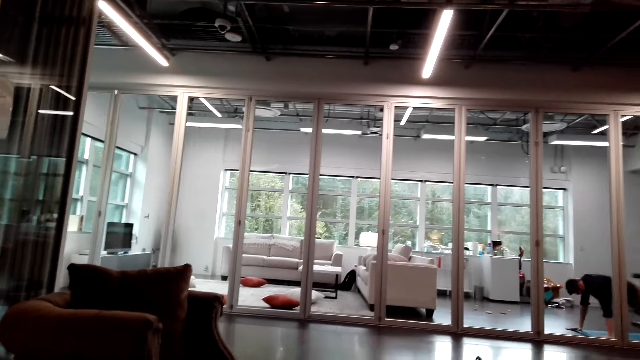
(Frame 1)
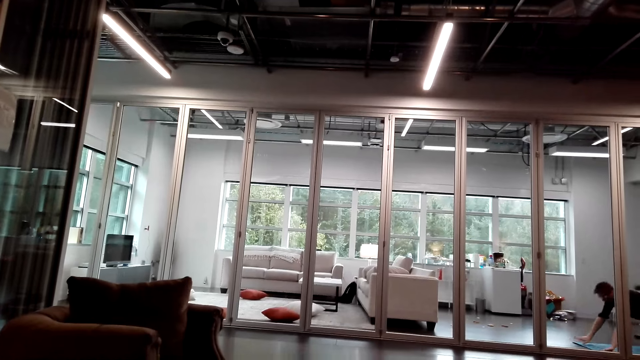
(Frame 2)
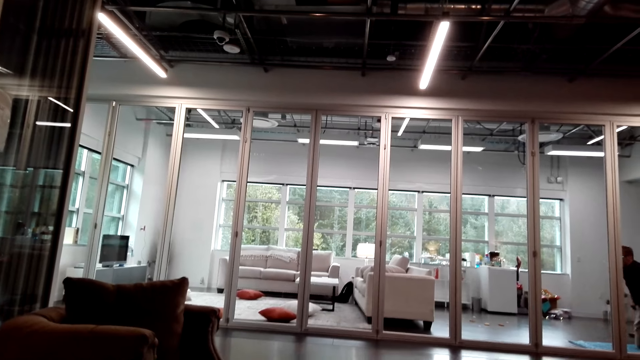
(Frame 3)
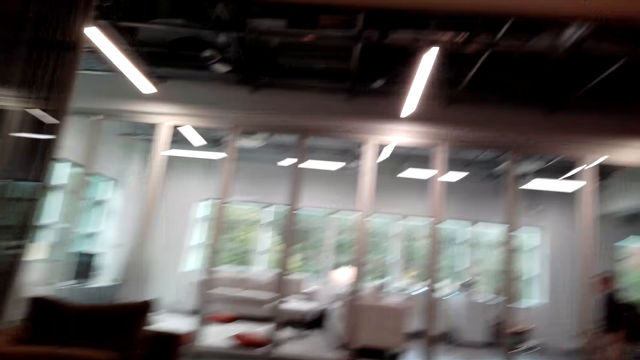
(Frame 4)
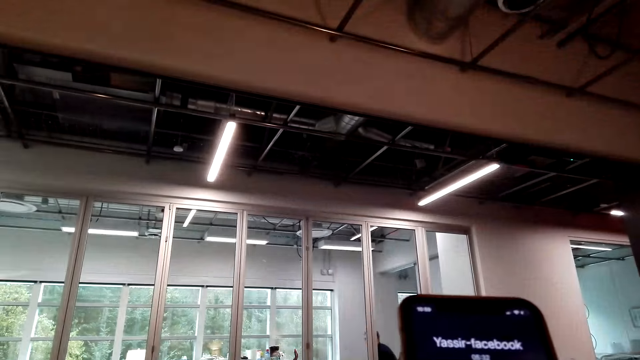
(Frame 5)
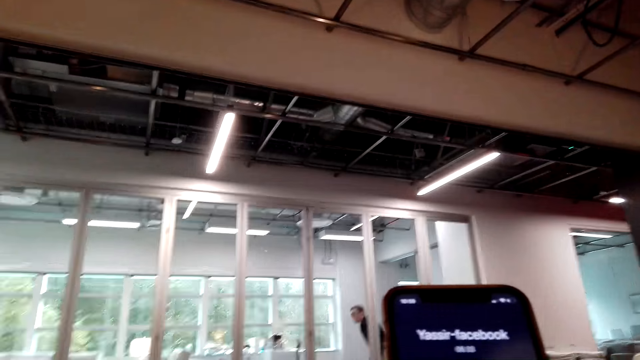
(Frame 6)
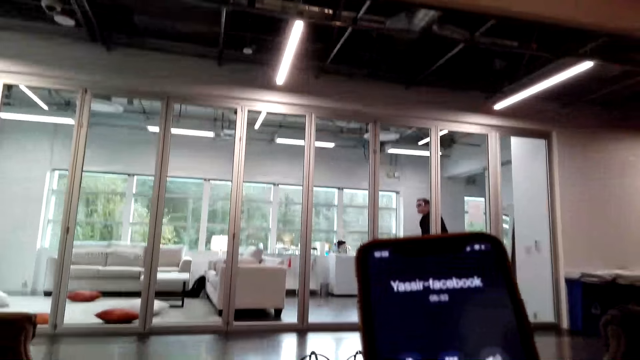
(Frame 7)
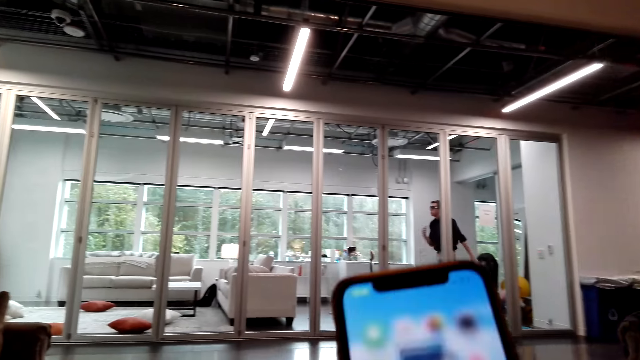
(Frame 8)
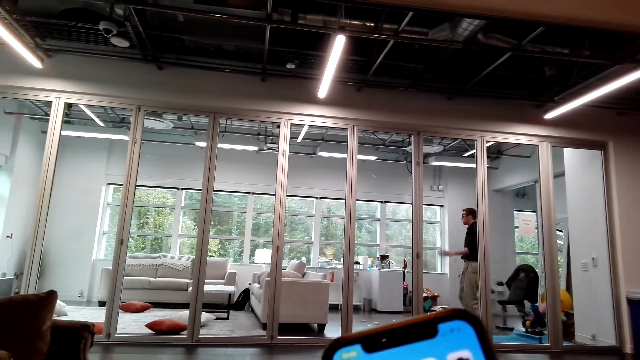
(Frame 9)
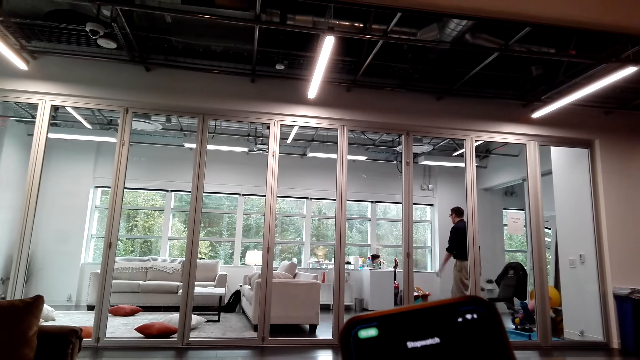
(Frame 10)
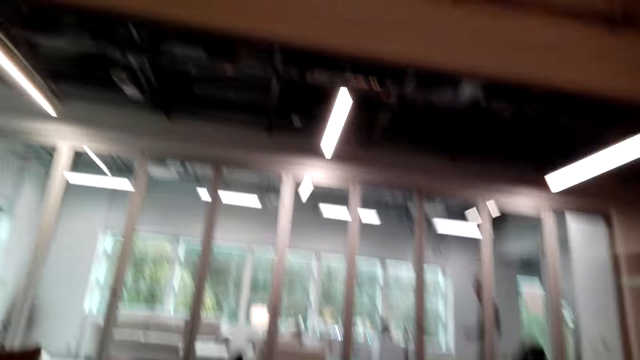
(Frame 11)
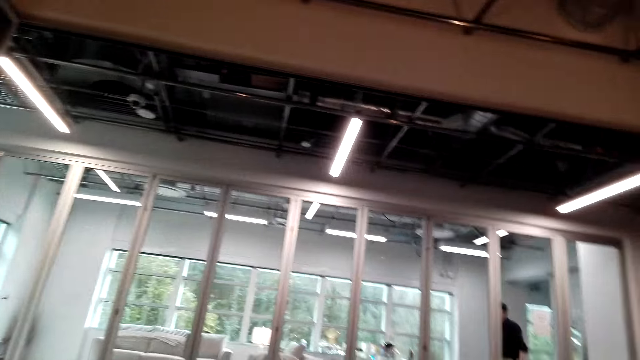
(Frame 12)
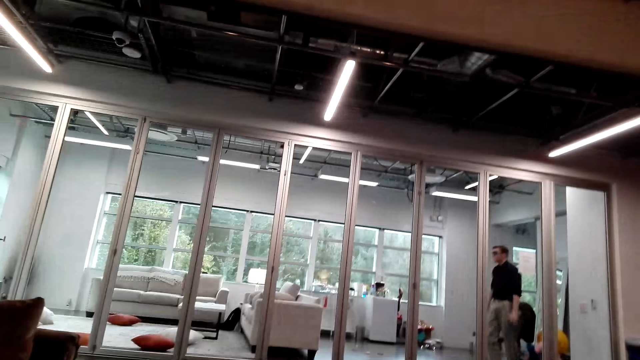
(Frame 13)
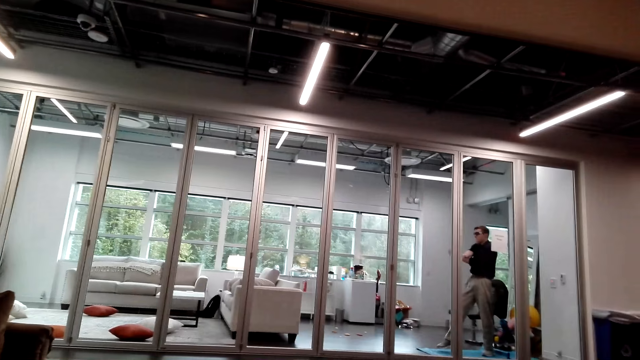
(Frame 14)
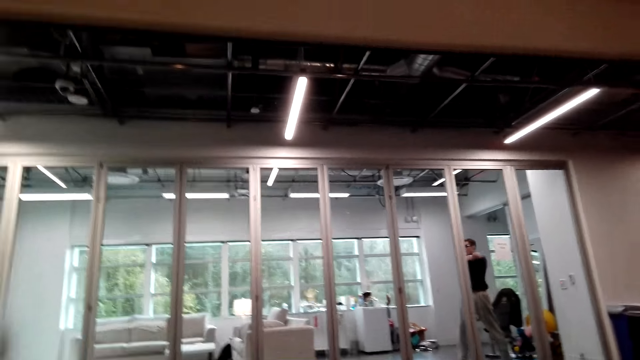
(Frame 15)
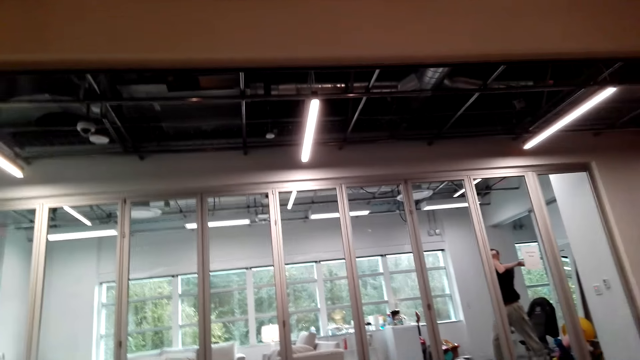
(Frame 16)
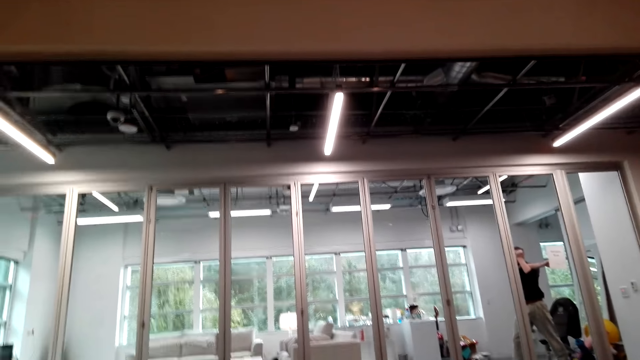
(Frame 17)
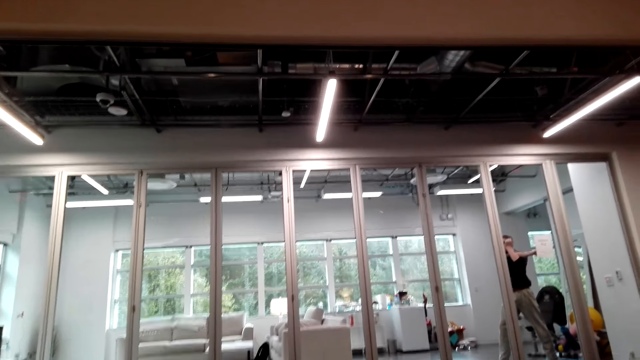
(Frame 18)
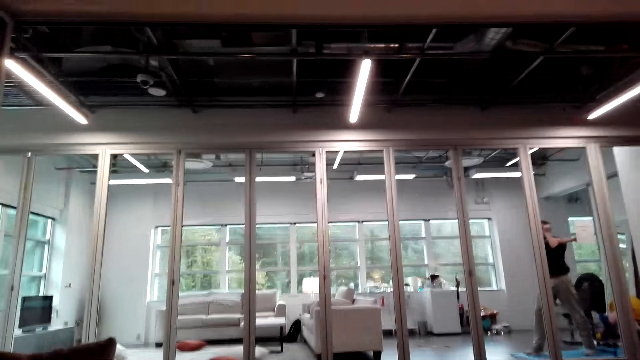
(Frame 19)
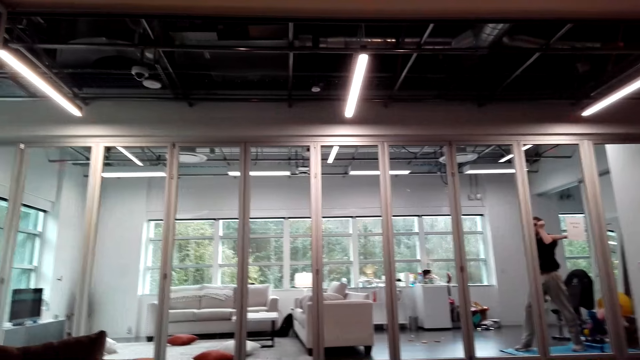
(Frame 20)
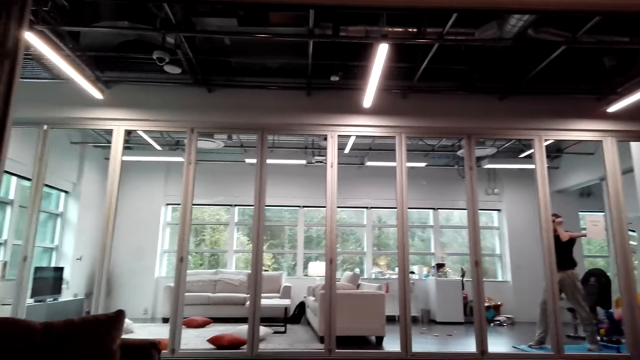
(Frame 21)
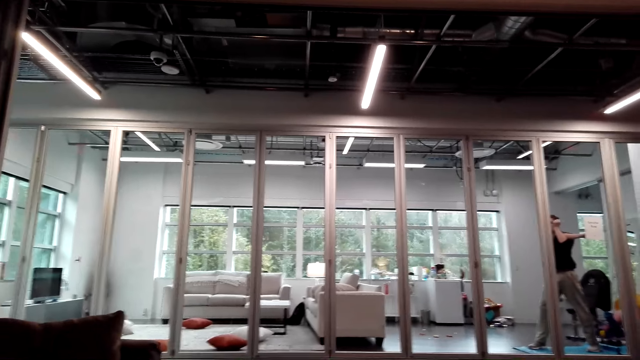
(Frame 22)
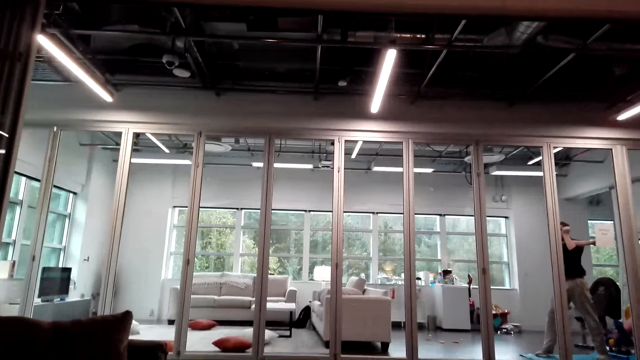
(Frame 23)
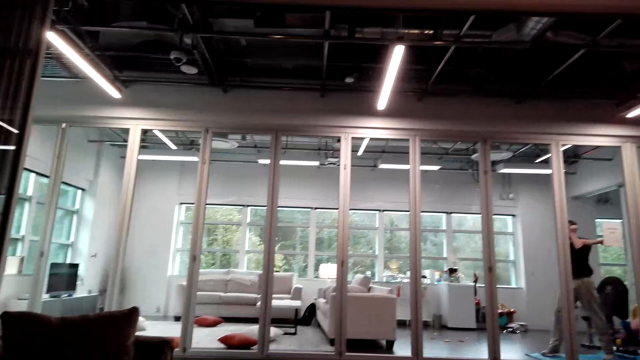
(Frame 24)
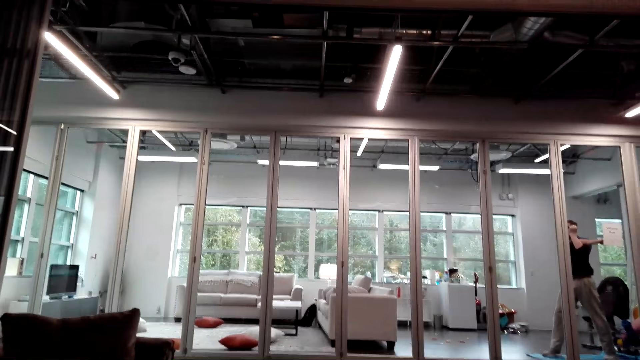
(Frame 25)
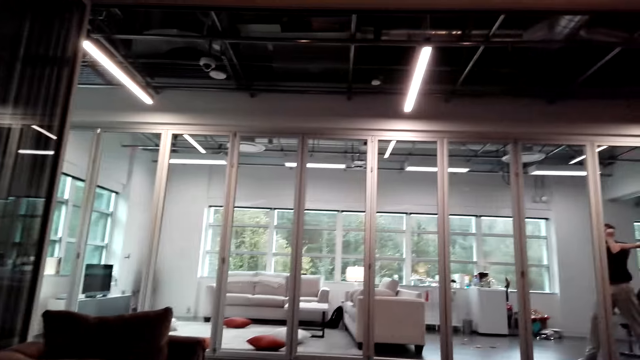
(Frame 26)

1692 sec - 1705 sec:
The camera wearer operates the phone. They pick up the phone. They talk with a person. They stare around the house.

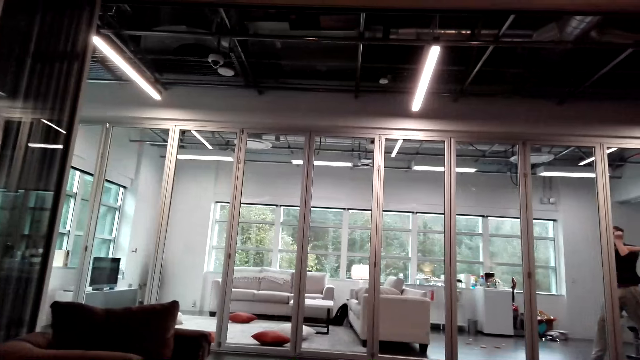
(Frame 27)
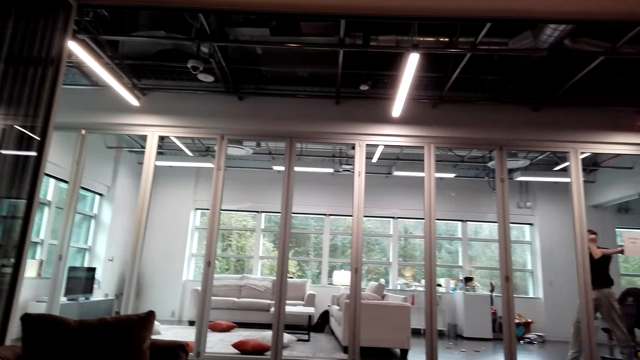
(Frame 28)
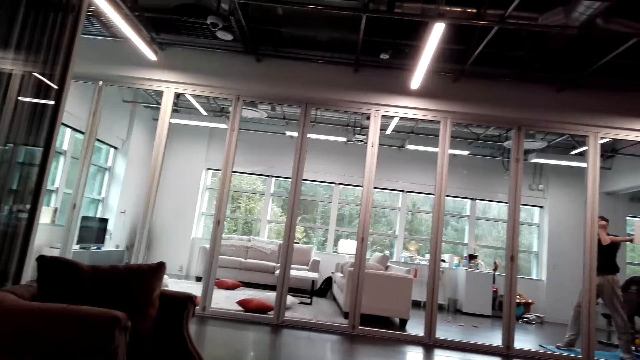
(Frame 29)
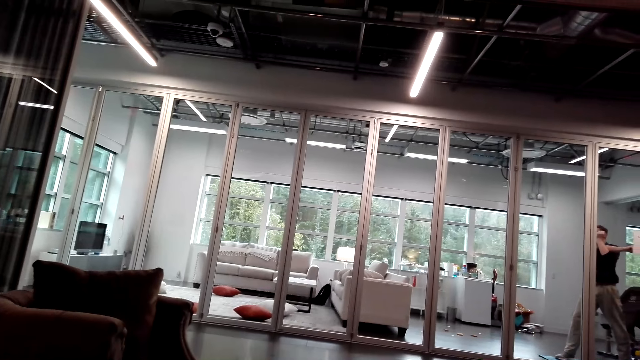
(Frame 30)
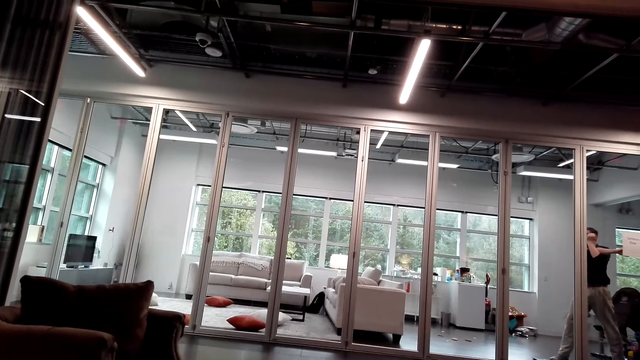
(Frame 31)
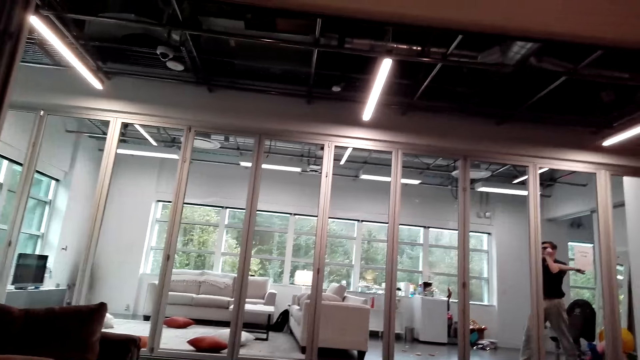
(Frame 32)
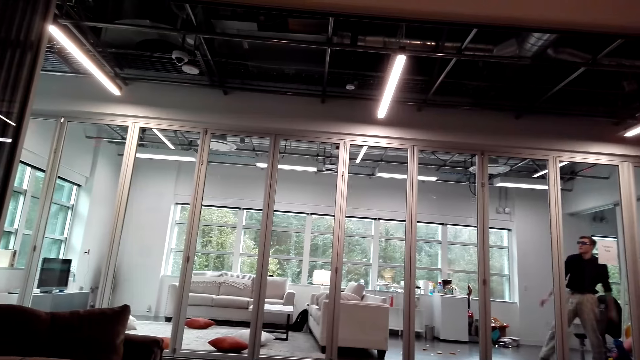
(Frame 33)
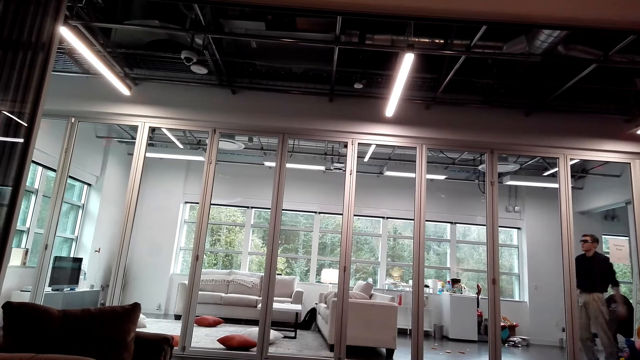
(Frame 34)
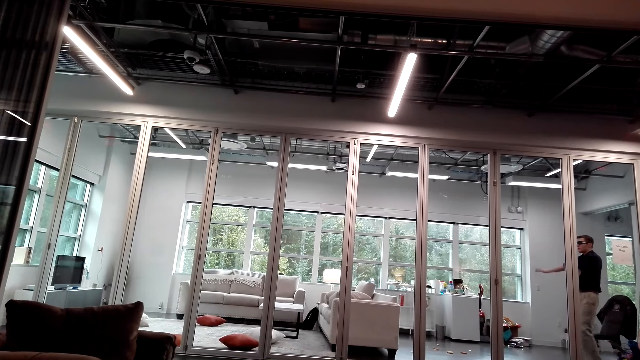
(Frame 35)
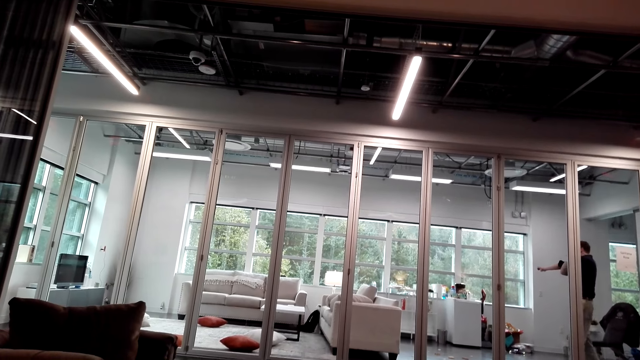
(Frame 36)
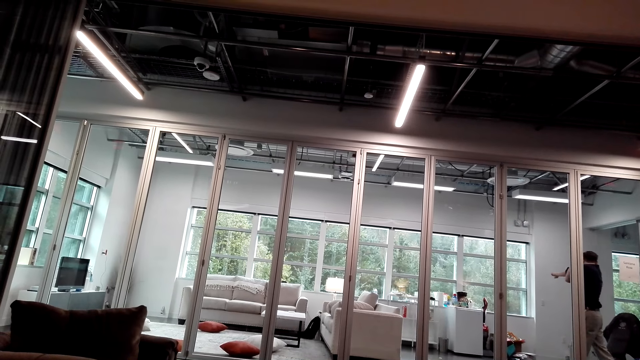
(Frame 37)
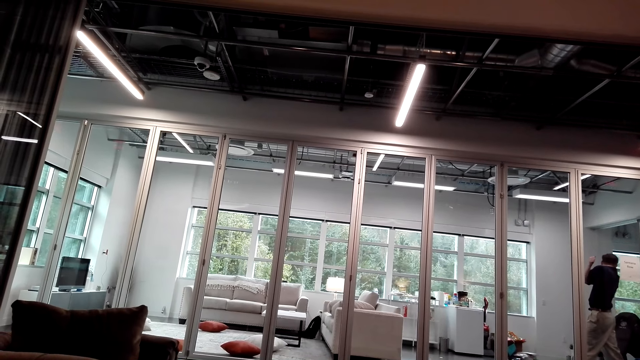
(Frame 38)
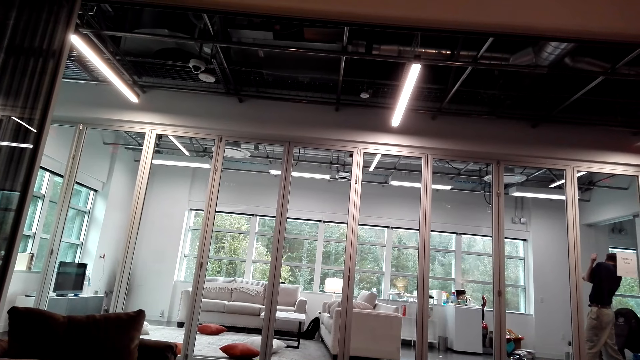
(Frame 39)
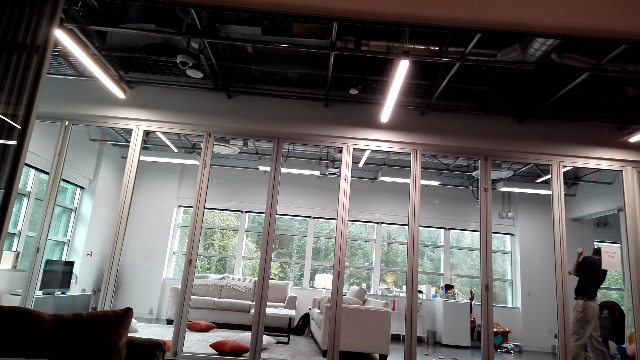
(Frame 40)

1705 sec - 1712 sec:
A person talks with the camera wearer. The camera wearer talks with the person.
